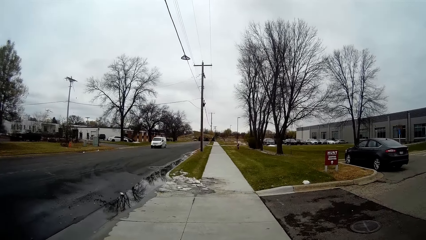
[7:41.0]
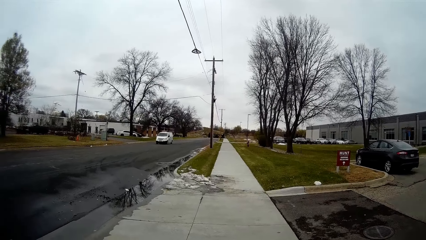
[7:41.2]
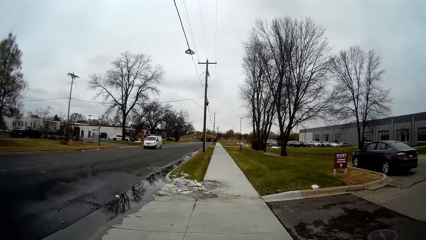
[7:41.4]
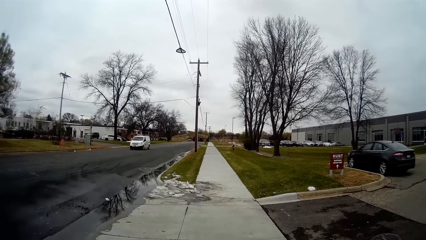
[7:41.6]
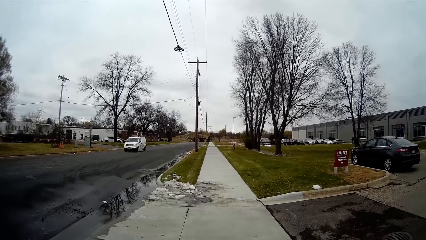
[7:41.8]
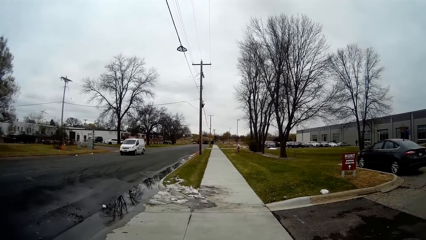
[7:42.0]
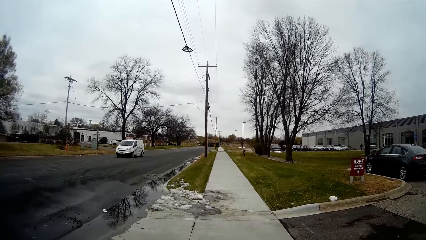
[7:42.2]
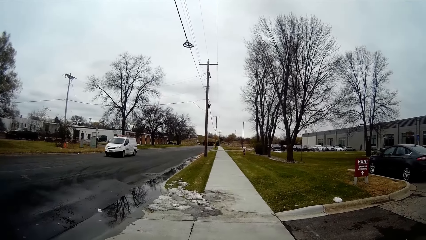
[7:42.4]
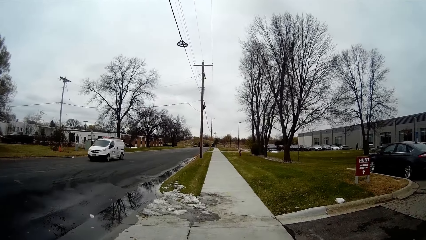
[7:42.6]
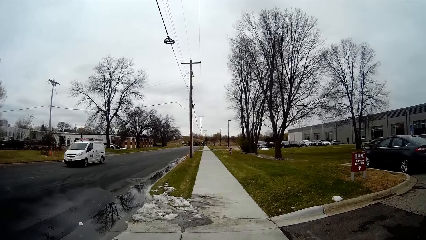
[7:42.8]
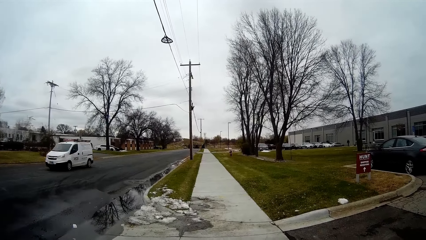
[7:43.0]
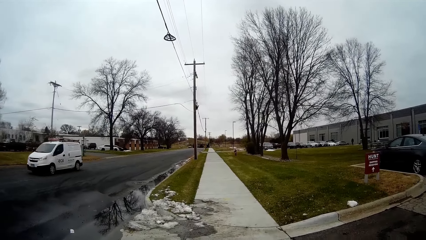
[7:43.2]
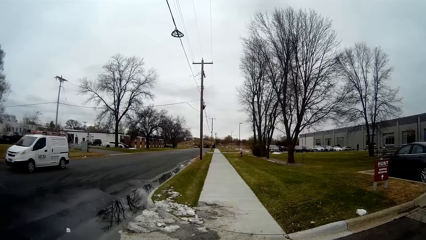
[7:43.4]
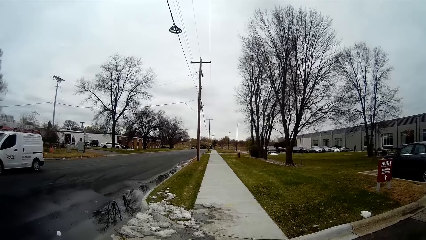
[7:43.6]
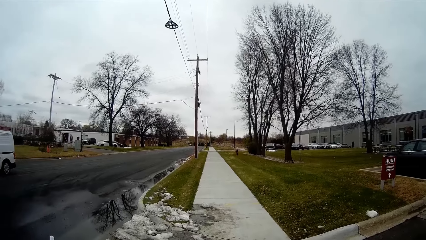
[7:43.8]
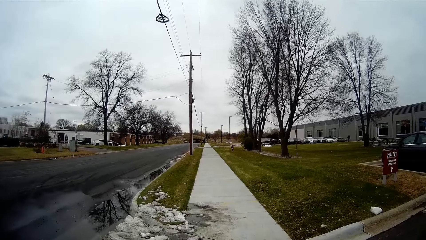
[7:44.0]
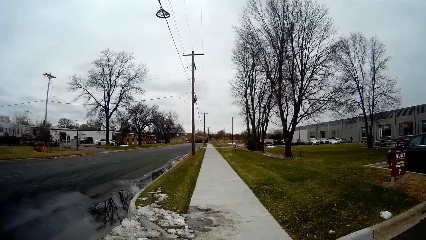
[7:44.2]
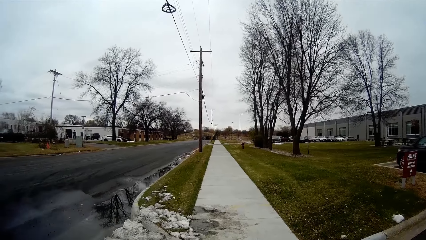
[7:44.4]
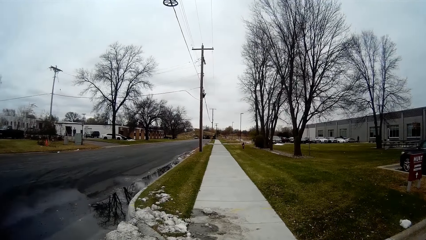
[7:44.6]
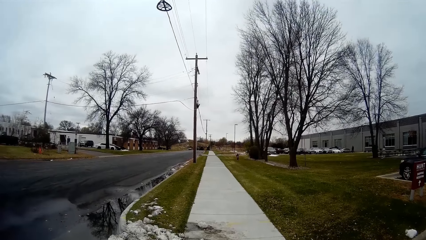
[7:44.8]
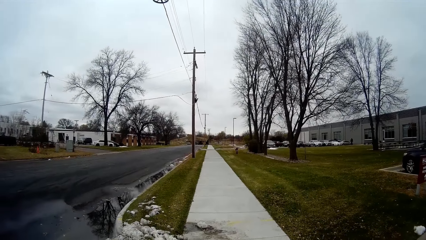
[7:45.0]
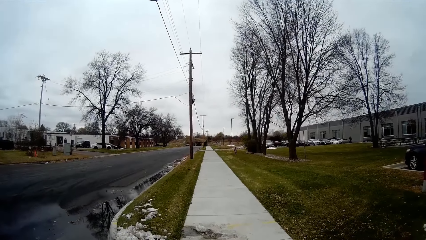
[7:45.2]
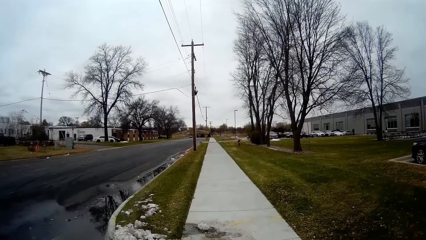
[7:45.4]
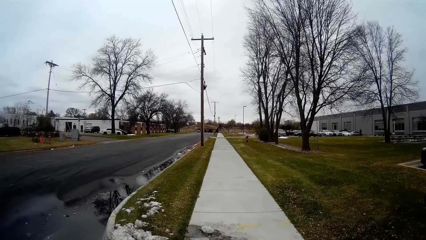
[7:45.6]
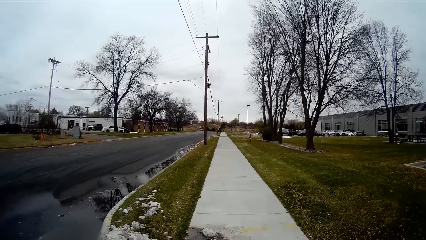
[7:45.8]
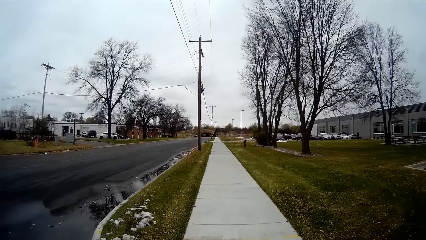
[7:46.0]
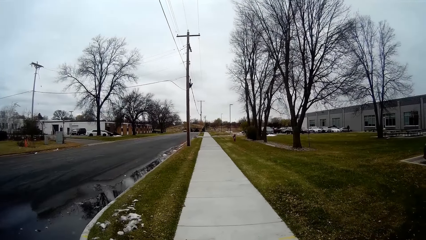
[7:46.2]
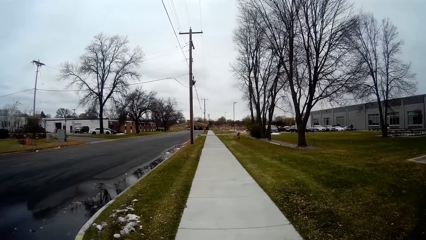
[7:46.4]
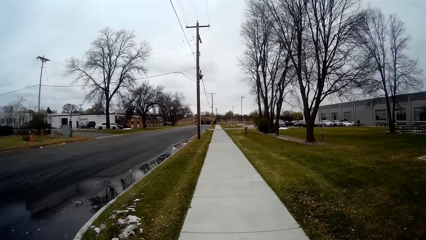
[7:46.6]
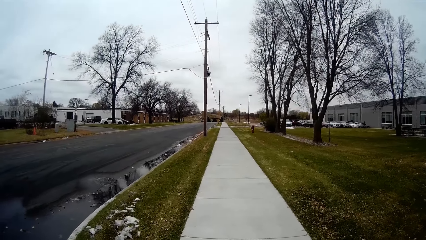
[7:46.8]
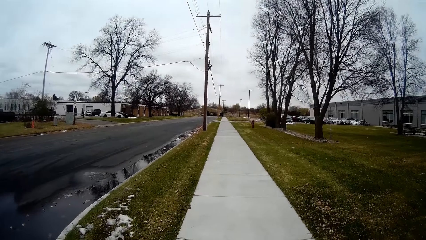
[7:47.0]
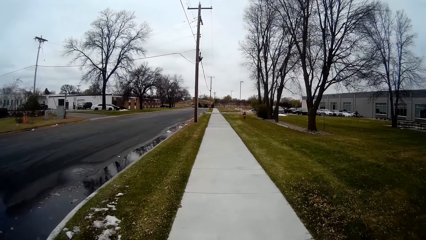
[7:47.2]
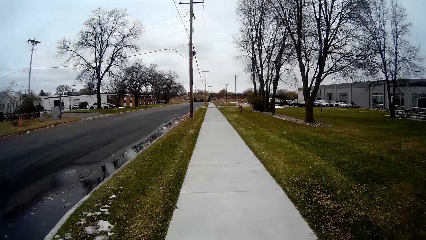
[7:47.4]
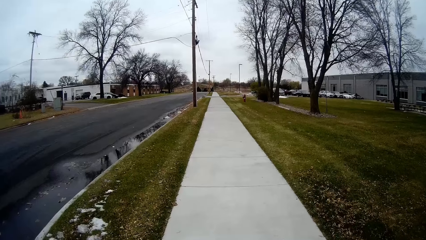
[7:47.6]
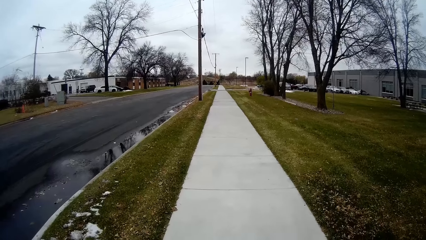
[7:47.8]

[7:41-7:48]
A white van drives past the camera wearer.

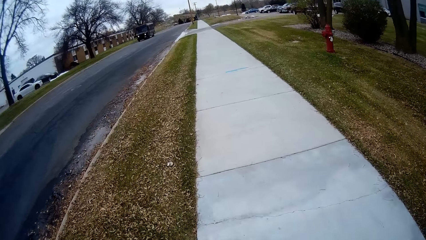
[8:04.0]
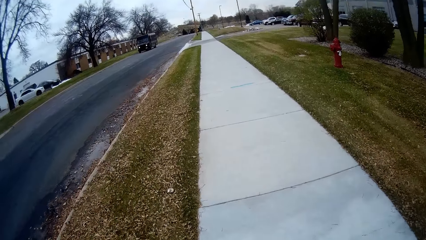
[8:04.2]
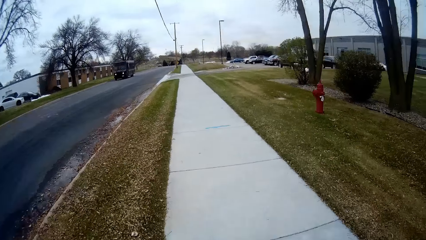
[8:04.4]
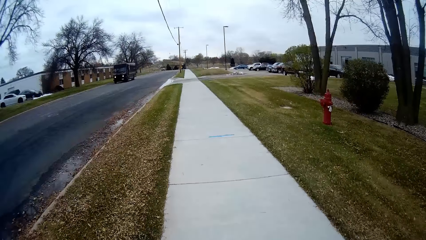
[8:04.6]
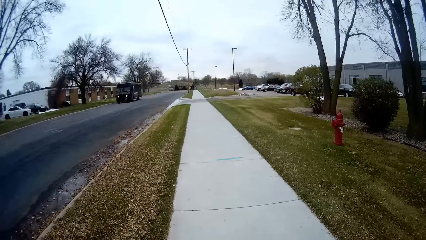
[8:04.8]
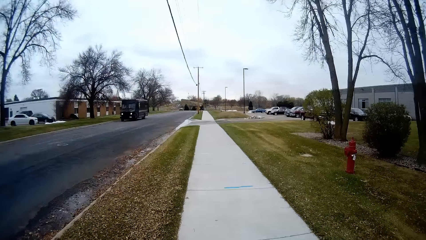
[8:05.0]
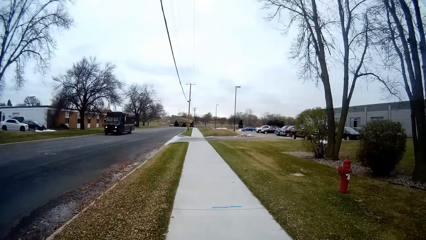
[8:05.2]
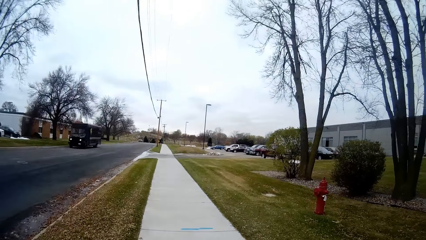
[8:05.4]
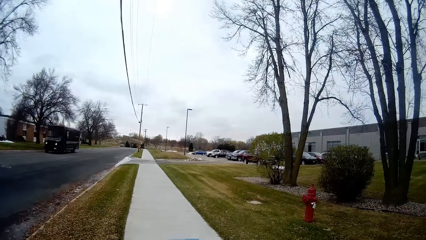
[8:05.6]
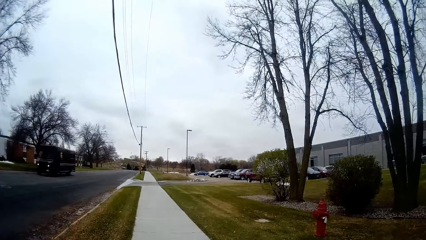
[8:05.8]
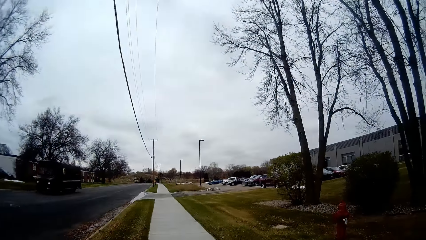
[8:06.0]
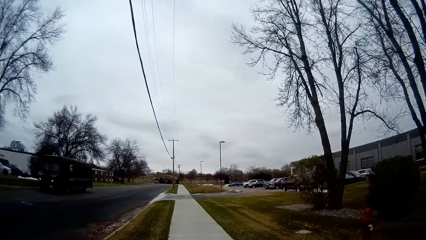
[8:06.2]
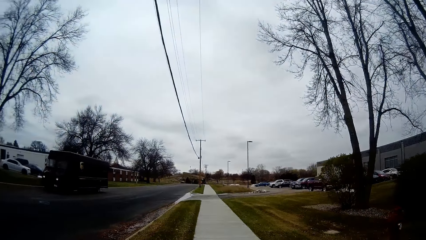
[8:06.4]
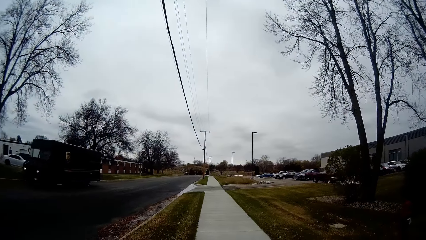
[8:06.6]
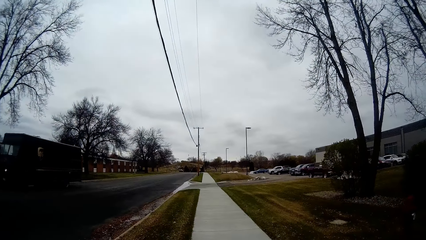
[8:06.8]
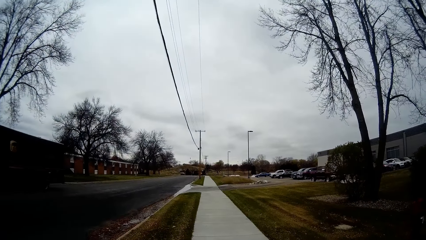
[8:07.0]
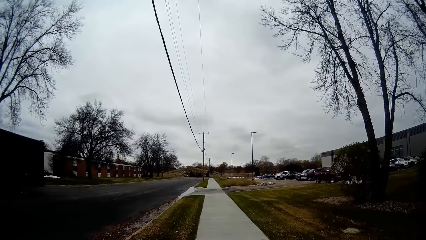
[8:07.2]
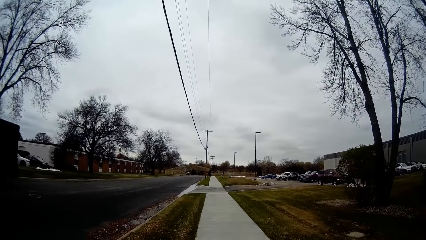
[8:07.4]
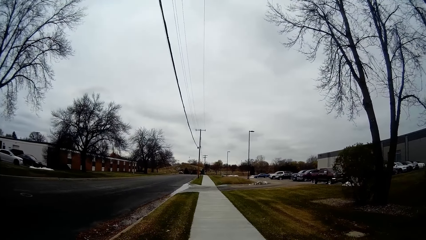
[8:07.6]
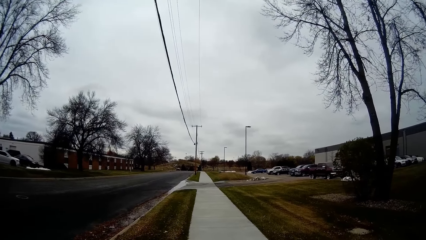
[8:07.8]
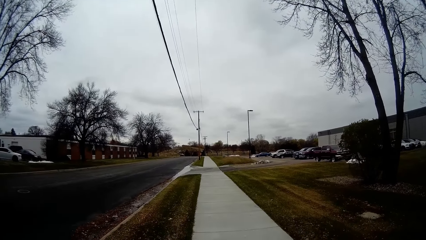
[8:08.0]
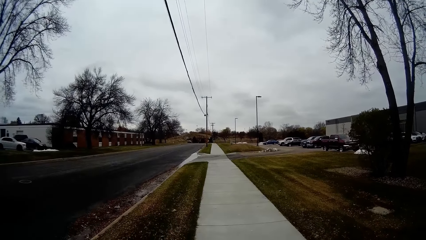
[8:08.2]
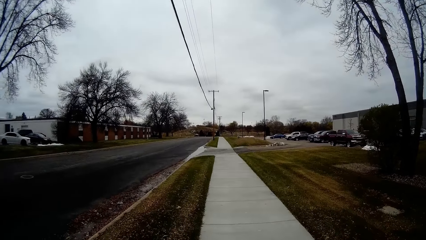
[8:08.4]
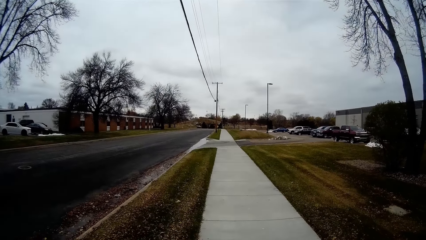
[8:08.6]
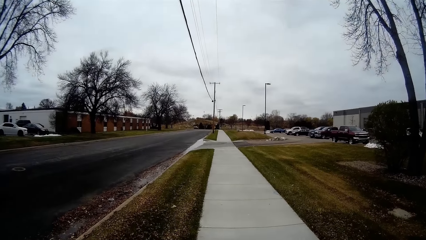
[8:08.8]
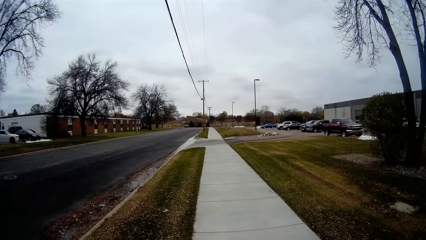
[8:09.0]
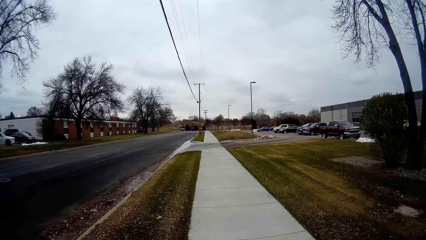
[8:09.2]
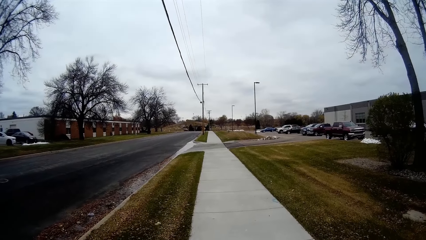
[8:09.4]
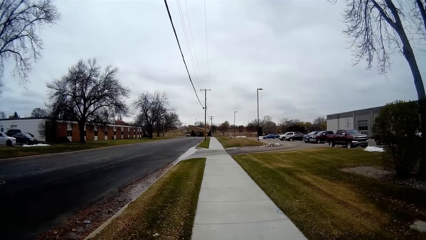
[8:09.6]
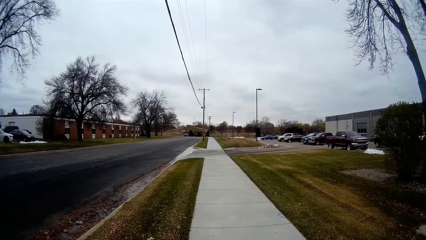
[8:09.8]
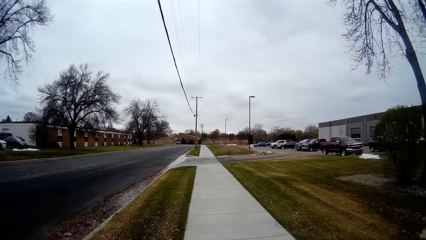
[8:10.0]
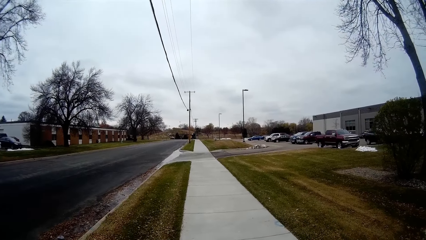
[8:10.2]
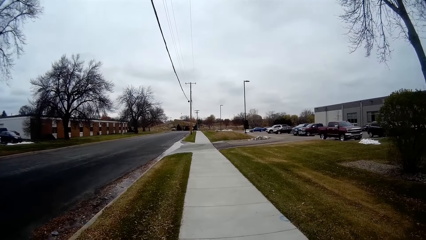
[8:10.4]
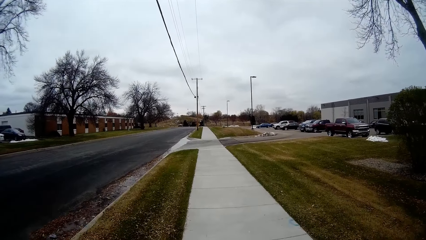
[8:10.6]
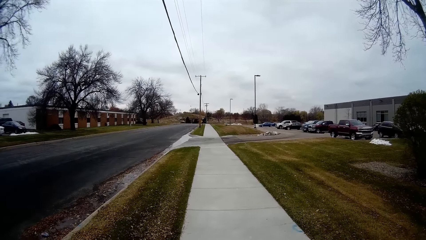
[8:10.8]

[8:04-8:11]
A black van drives past the camera wearer.
